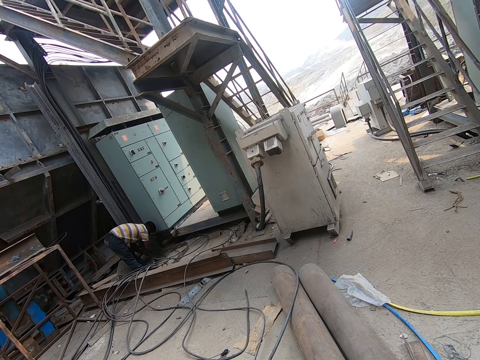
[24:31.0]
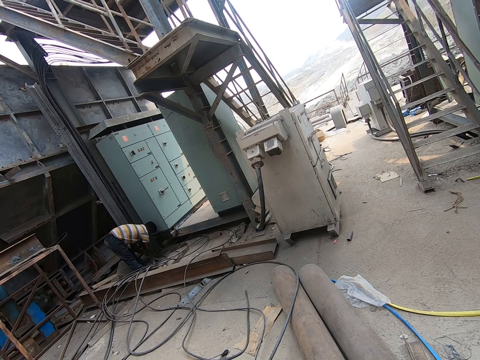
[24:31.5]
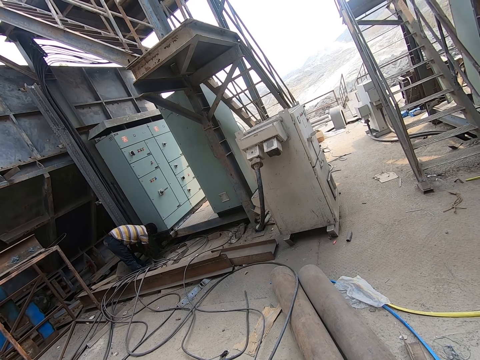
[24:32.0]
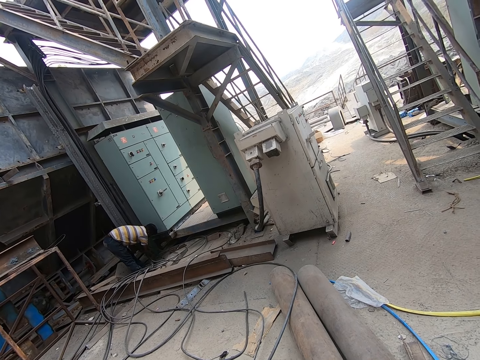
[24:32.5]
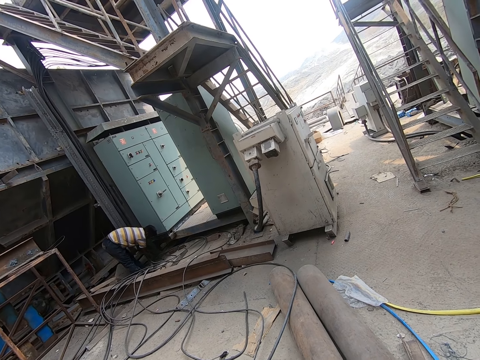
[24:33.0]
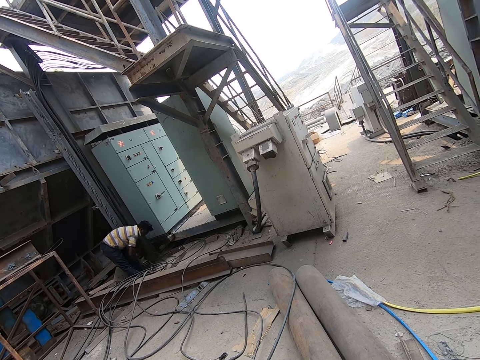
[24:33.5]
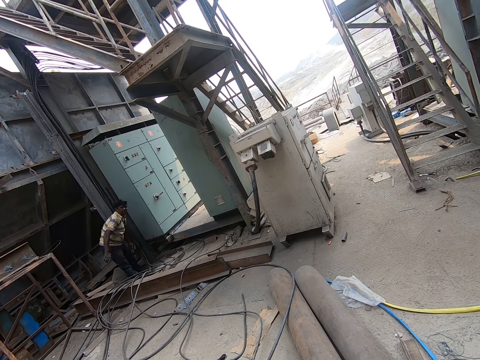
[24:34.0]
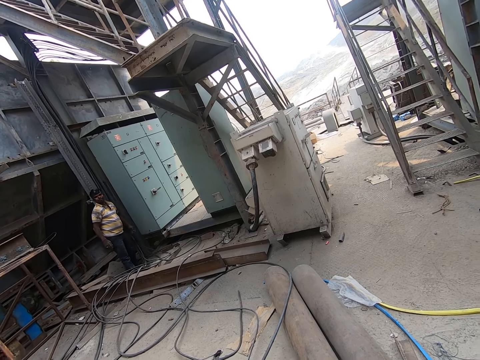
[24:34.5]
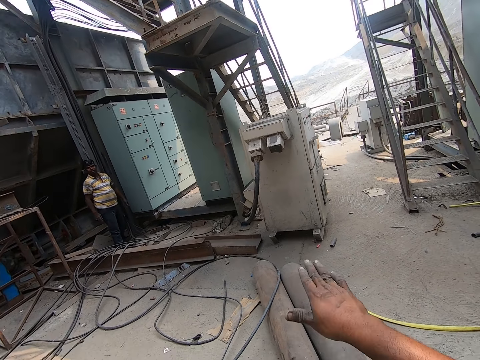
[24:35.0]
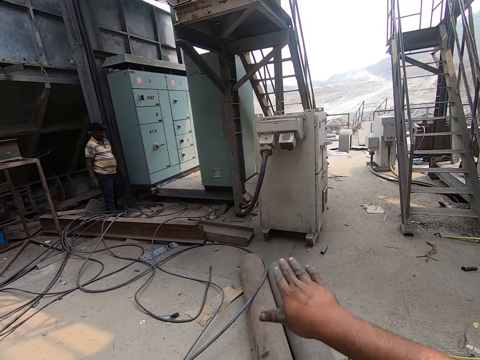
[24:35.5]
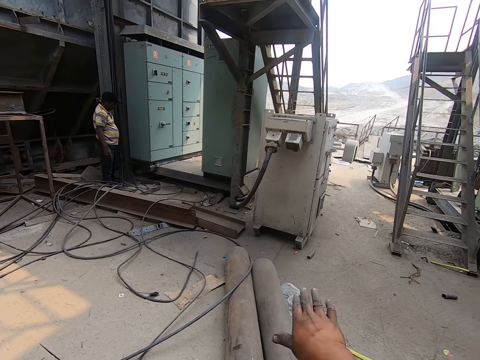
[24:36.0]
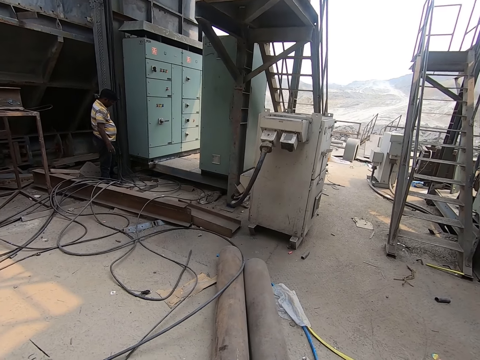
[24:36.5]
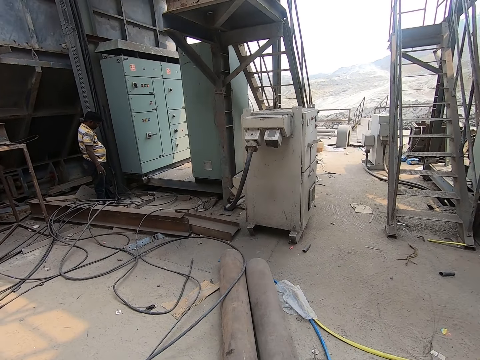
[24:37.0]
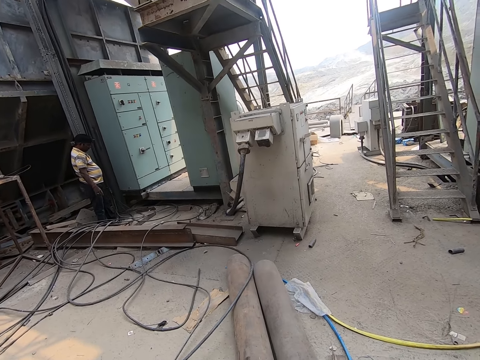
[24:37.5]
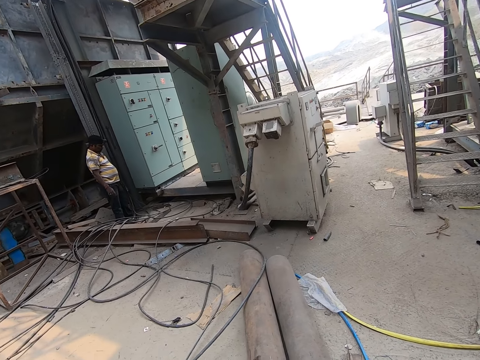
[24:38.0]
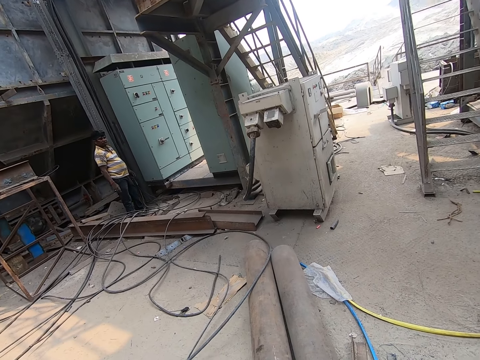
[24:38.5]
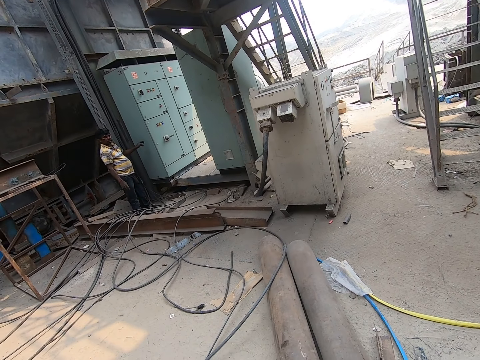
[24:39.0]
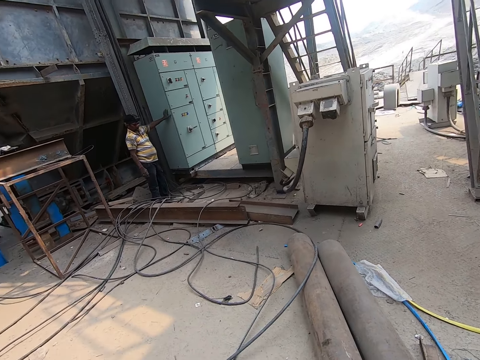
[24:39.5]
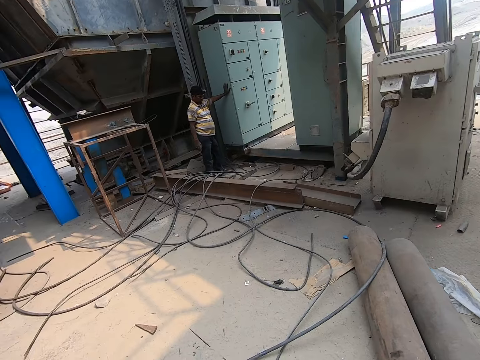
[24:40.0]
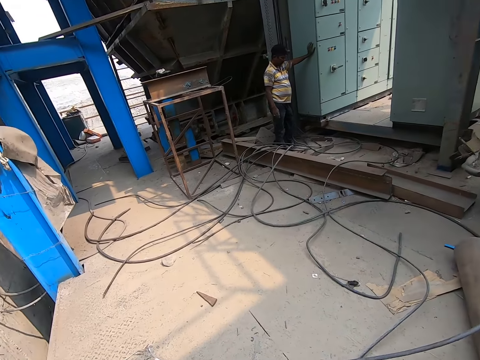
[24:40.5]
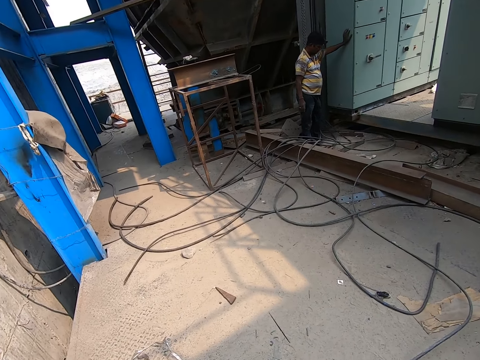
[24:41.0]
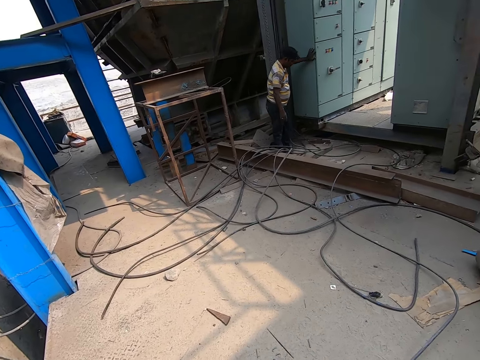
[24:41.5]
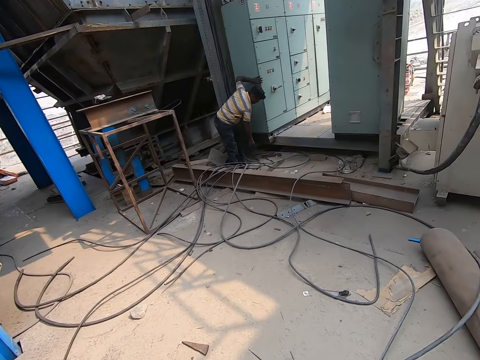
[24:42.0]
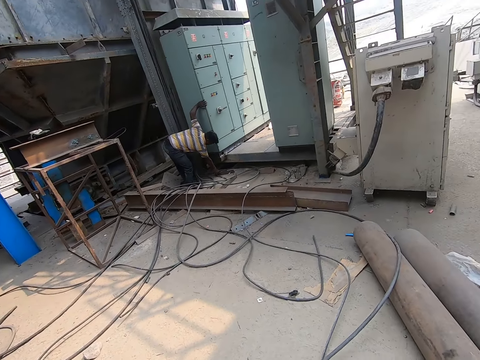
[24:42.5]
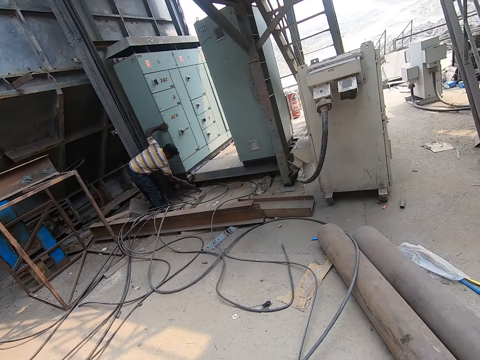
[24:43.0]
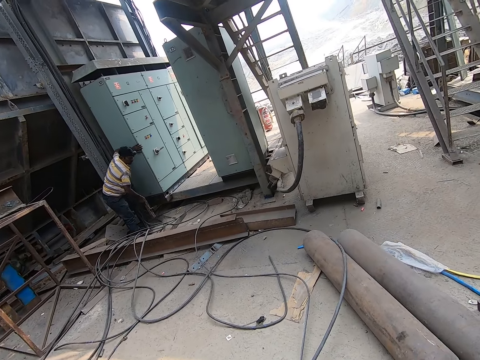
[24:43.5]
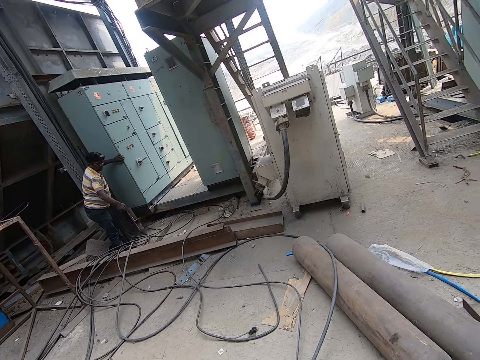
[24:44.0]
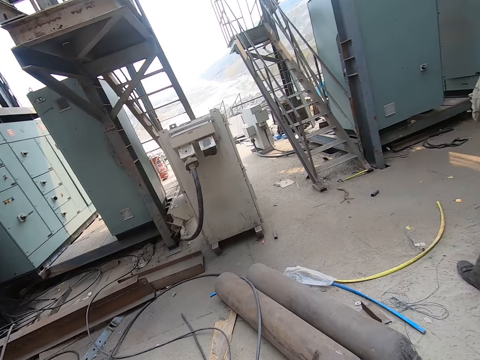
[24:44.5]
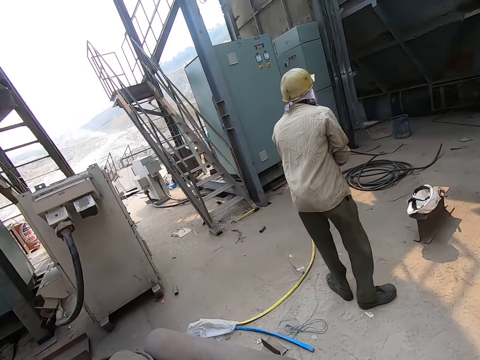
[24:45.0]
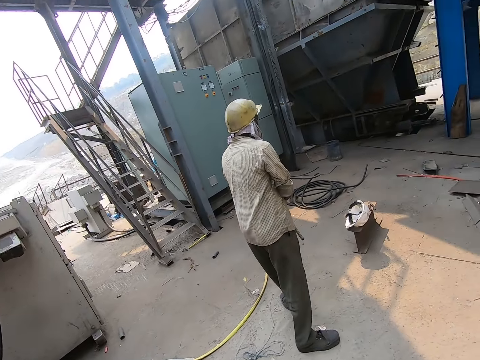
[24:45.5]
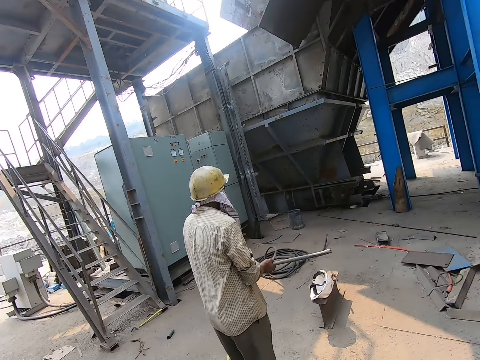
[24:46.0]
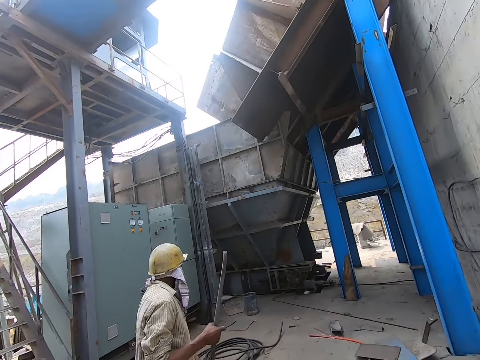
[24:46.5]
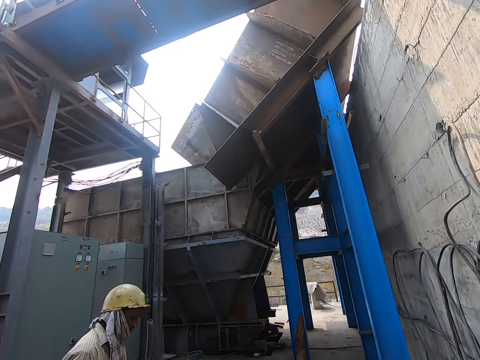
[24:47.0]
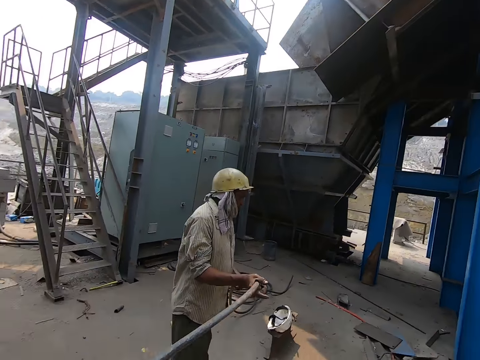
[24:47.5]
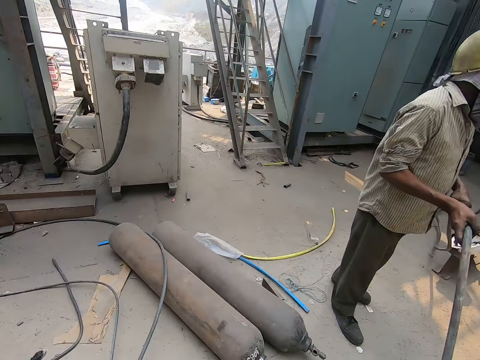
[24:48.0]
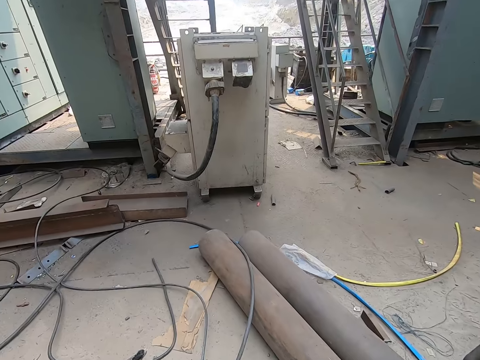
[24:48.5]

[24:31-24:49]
A man stands. The camera wearer moves a hand. They look around. The man puts a hand on the wall. The man bends. The man picks a metal piece from the ground with his right hand. The man moves something. The man drops the metal piece on the ground with his right hand. The camera wearer looks aside. Another man pulls a cable. The other man holds the cable with both hands.

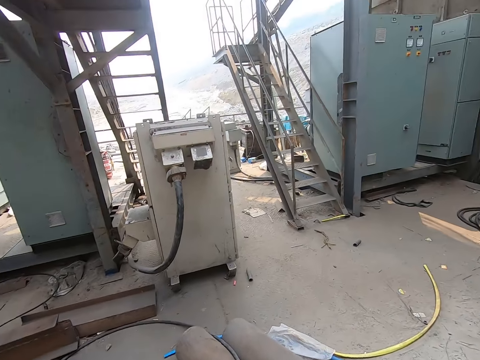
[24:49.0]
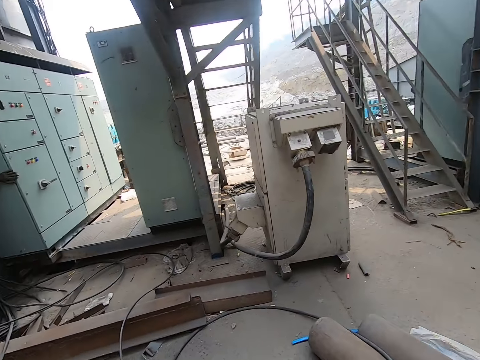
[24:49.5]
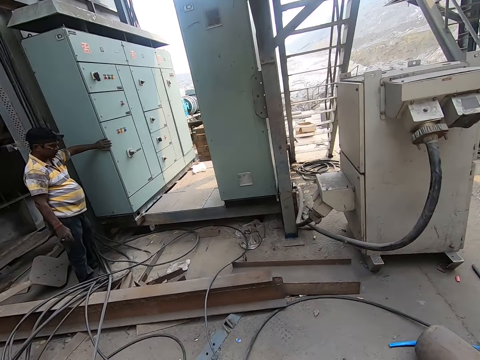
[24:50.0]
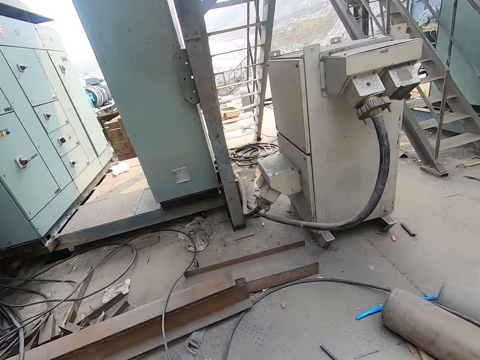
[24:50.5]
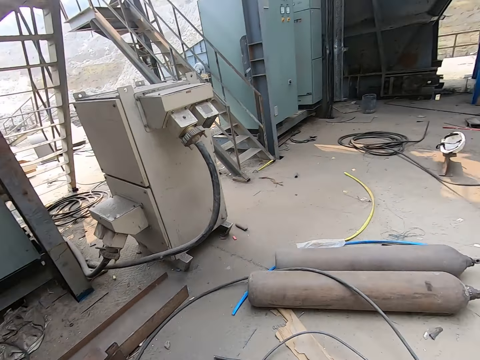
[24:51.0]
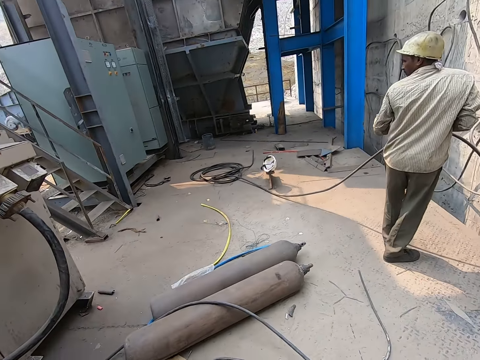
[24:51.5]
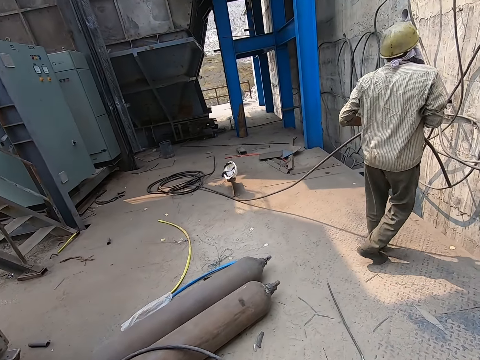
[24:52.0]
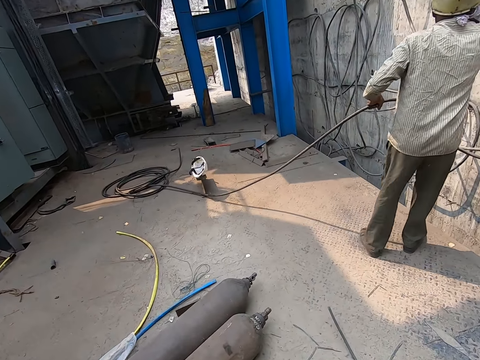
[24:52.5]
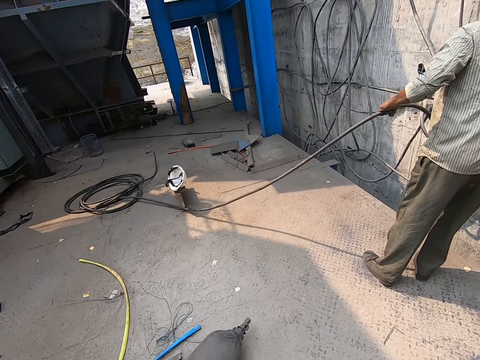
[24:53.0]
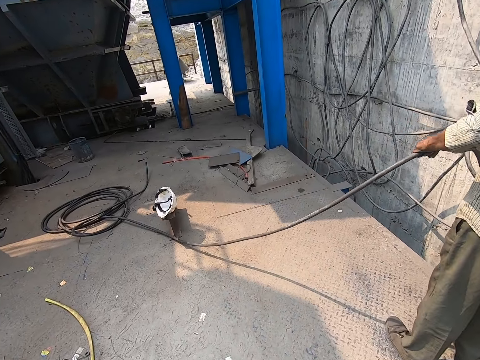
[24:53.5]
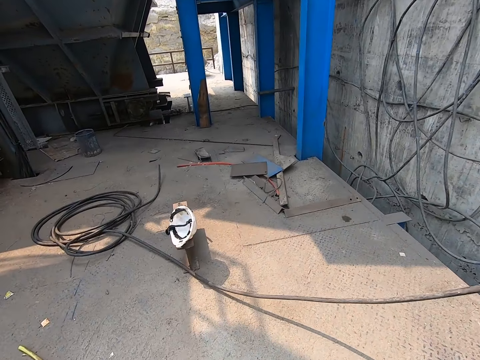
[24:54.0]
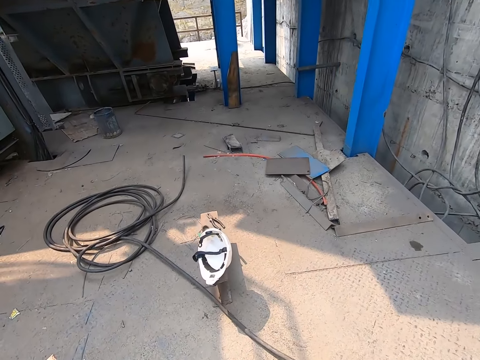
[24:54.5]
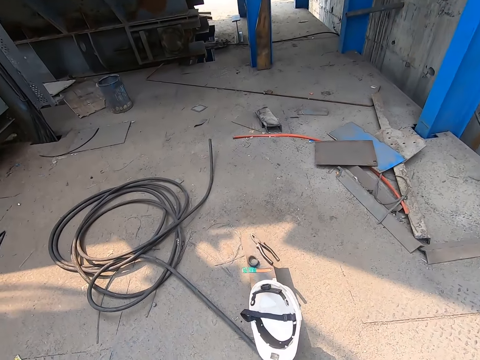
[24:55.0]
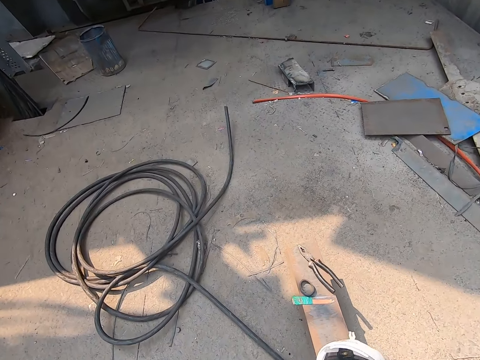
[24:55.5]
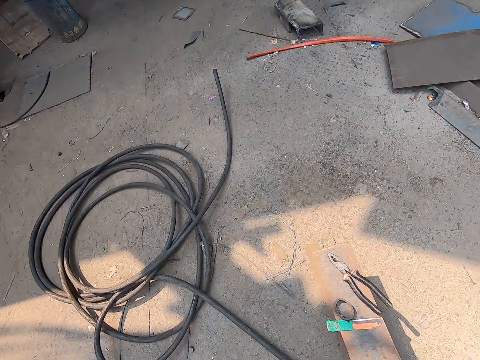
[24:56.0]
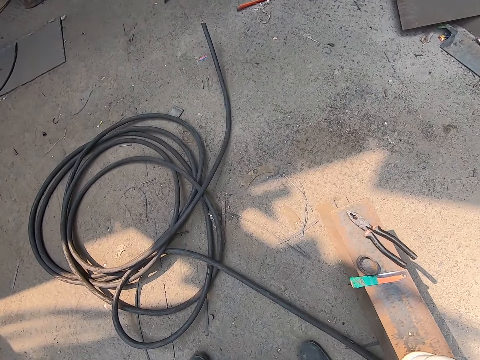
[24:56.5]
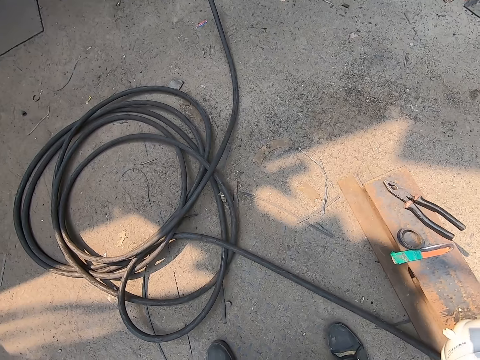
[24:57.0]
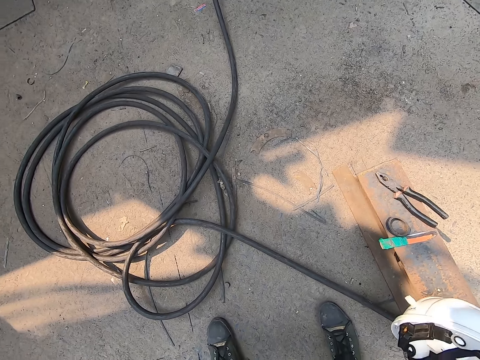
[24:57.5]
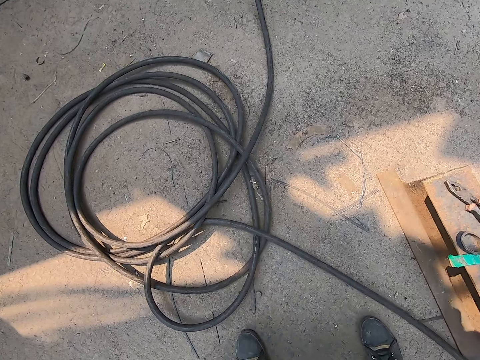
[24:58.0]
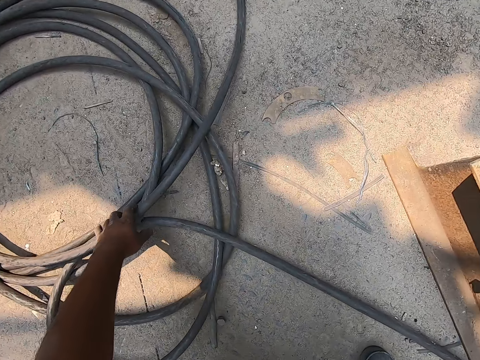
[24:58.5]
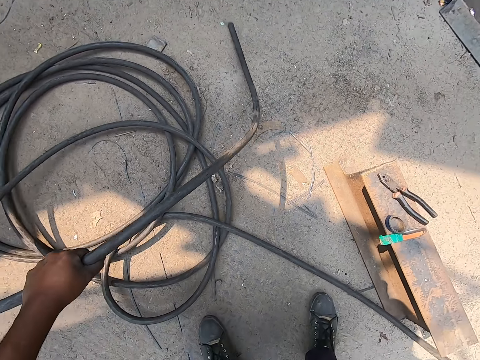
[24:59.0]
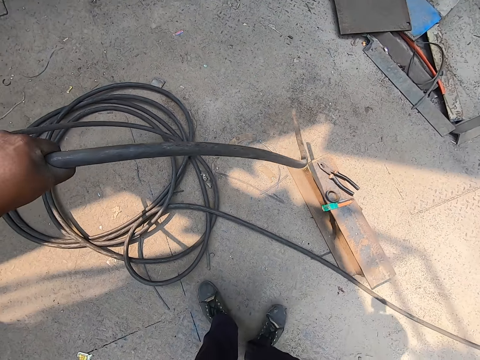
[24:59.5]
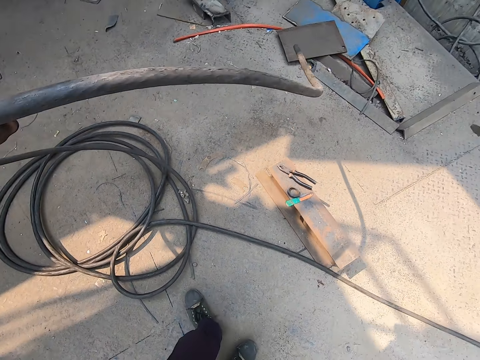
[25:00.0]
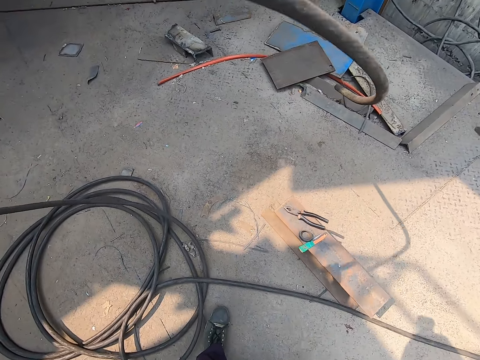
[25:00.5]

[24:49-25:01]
The camera wearer looks around. The man holds the cable with both hands. The camera wearer picks the cable from the ground with his left hand.
